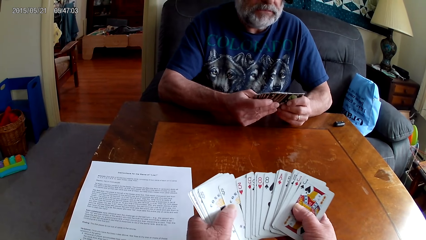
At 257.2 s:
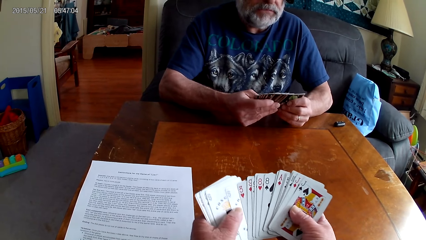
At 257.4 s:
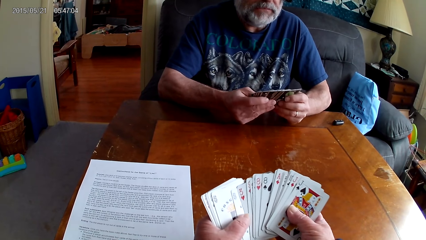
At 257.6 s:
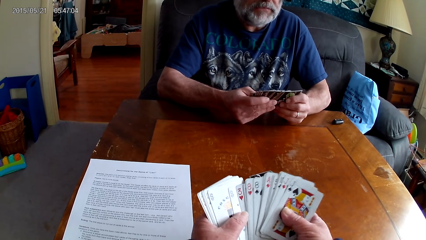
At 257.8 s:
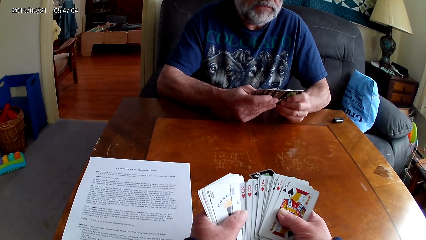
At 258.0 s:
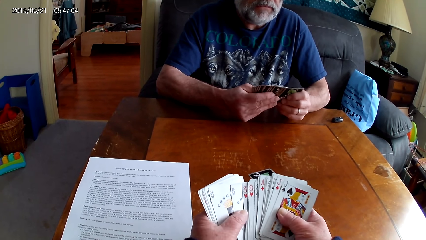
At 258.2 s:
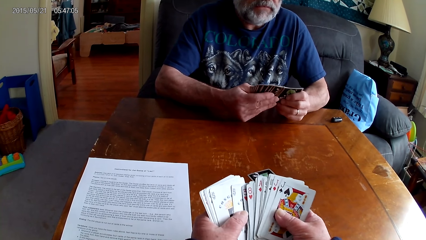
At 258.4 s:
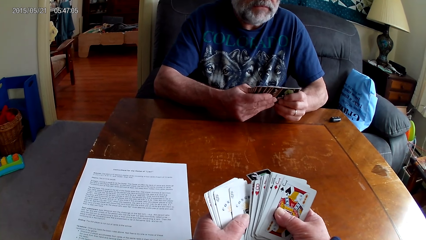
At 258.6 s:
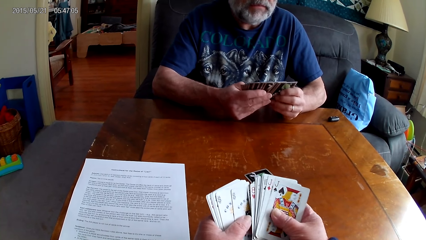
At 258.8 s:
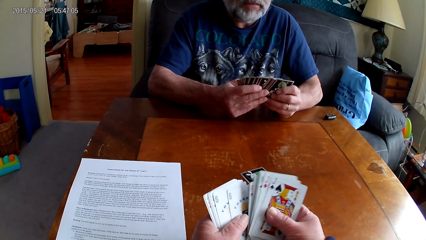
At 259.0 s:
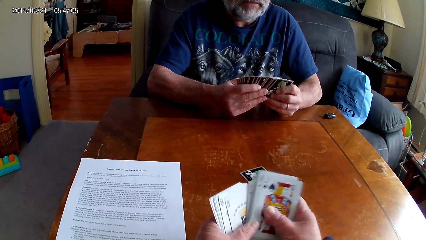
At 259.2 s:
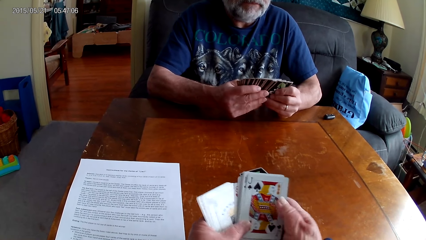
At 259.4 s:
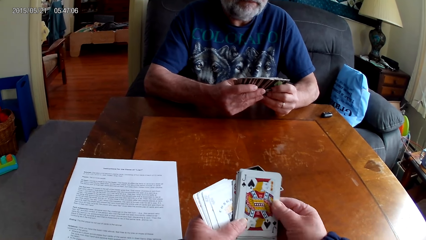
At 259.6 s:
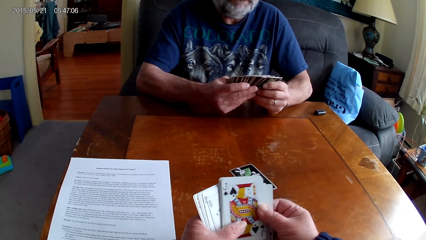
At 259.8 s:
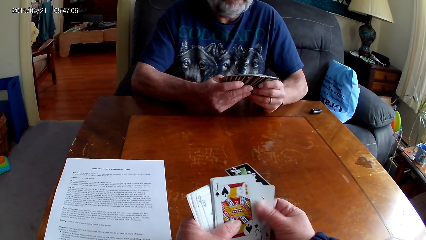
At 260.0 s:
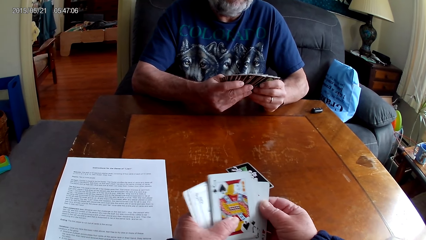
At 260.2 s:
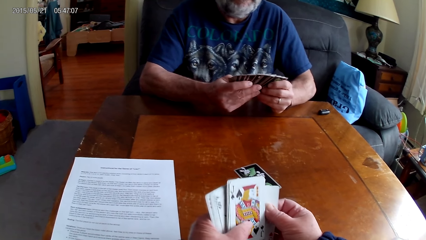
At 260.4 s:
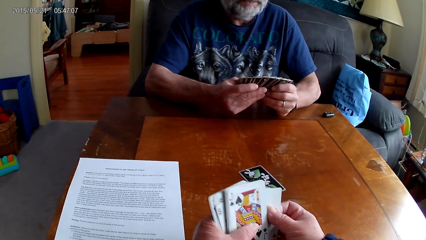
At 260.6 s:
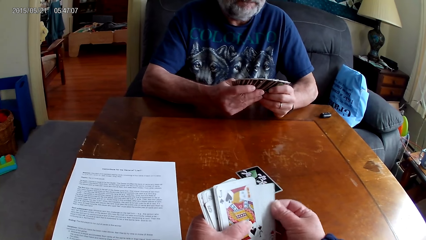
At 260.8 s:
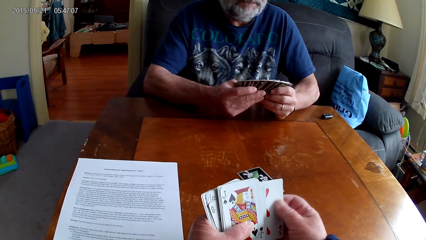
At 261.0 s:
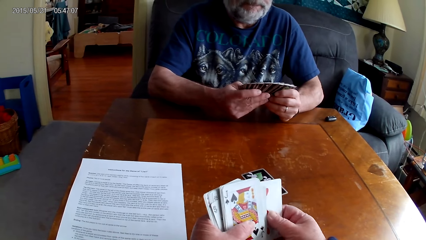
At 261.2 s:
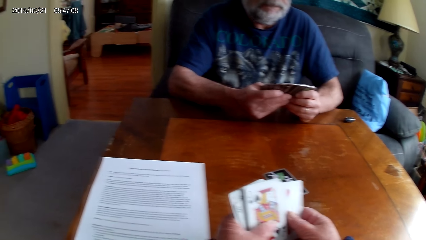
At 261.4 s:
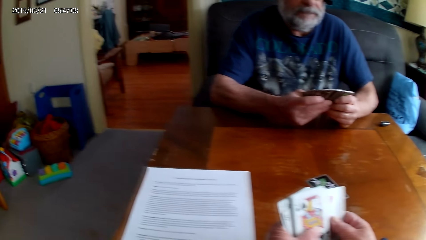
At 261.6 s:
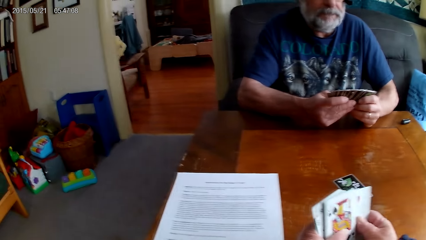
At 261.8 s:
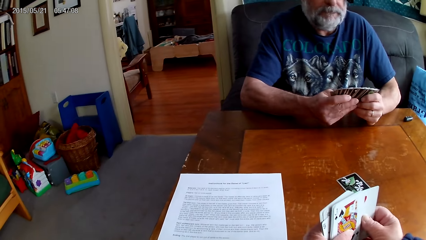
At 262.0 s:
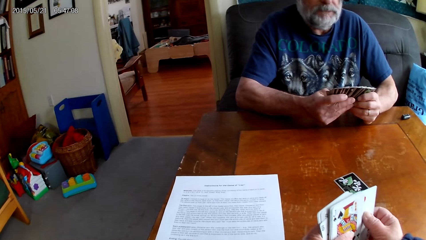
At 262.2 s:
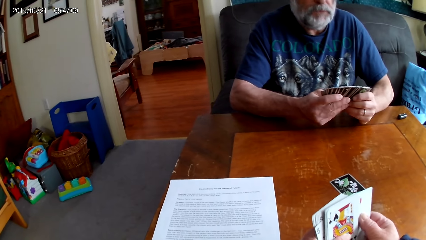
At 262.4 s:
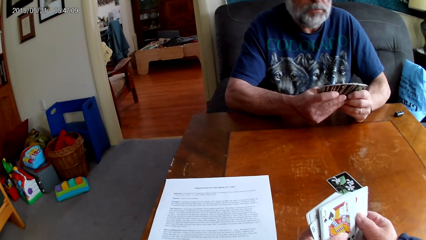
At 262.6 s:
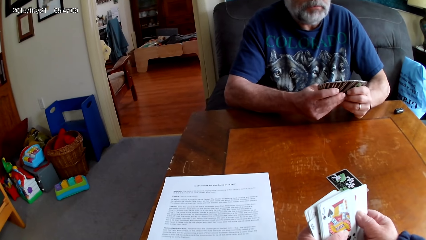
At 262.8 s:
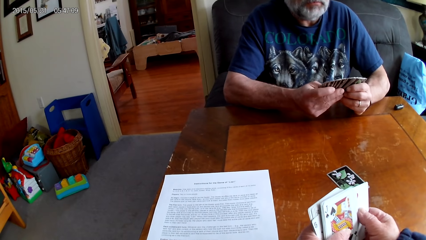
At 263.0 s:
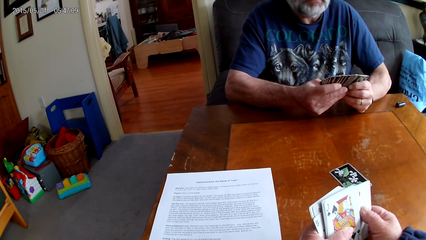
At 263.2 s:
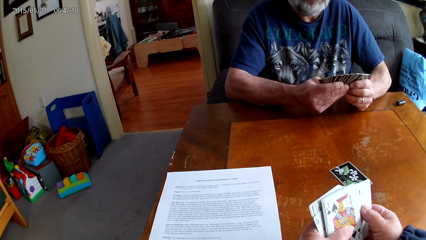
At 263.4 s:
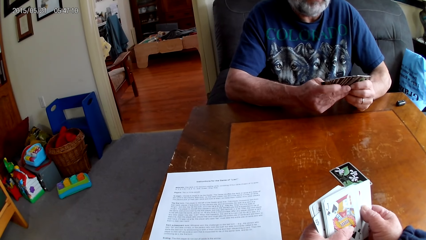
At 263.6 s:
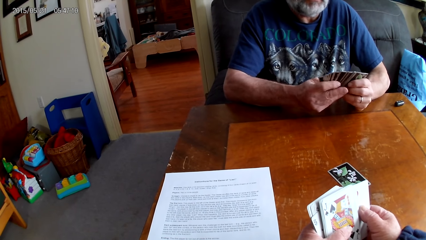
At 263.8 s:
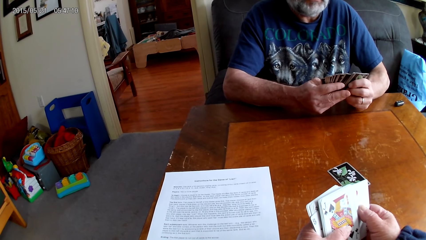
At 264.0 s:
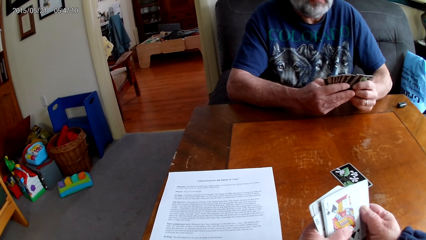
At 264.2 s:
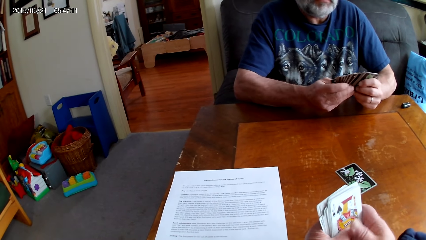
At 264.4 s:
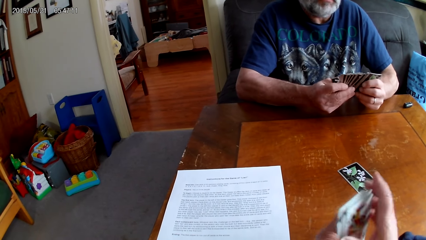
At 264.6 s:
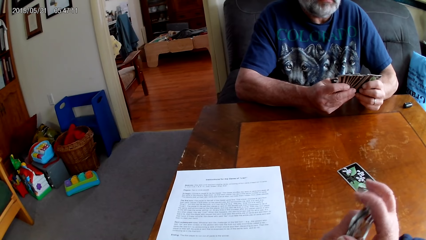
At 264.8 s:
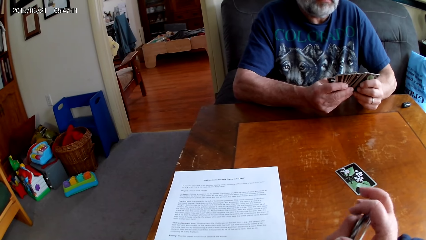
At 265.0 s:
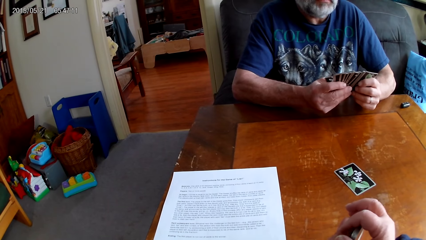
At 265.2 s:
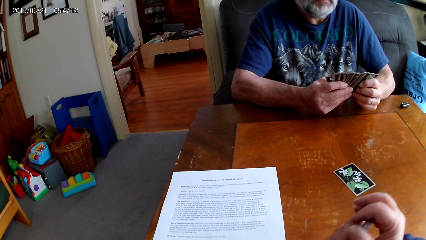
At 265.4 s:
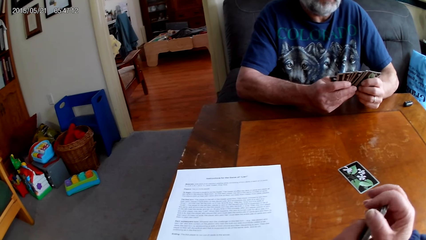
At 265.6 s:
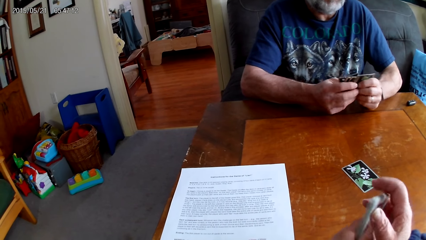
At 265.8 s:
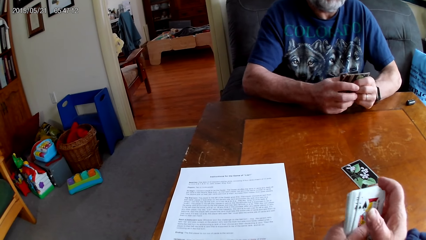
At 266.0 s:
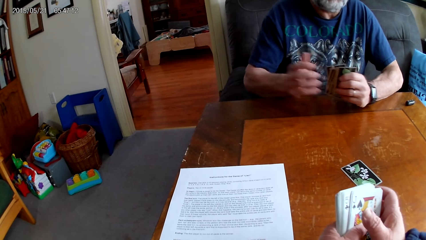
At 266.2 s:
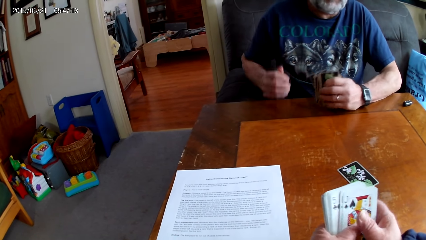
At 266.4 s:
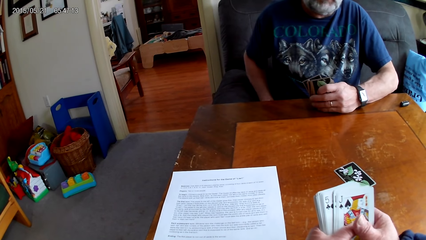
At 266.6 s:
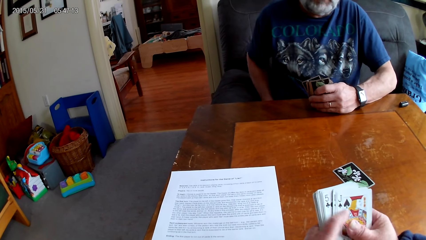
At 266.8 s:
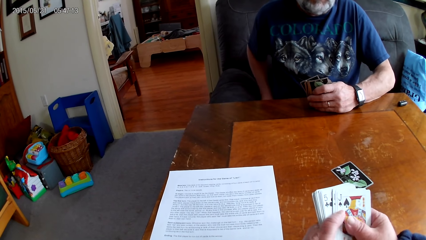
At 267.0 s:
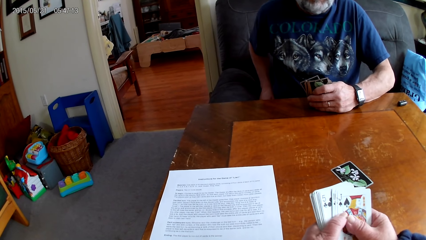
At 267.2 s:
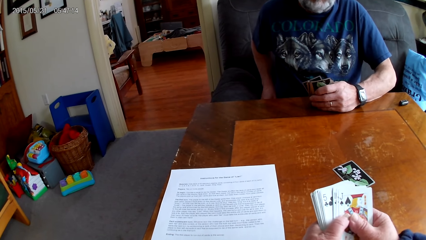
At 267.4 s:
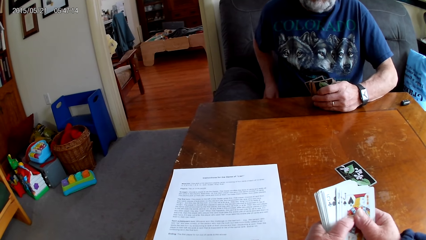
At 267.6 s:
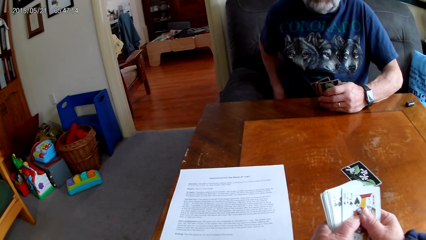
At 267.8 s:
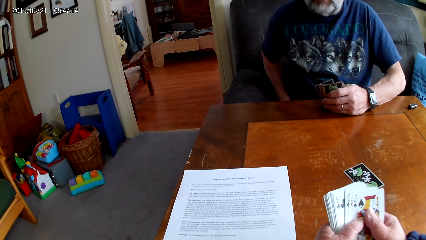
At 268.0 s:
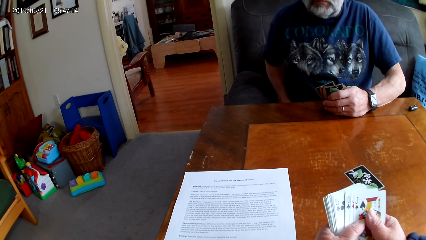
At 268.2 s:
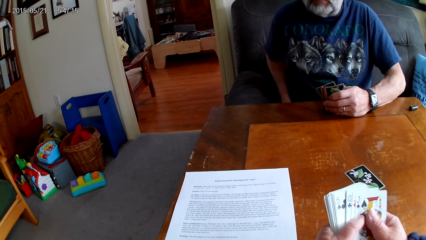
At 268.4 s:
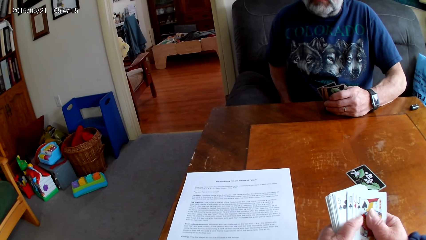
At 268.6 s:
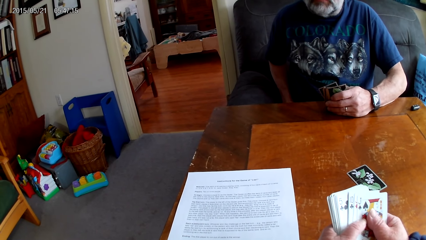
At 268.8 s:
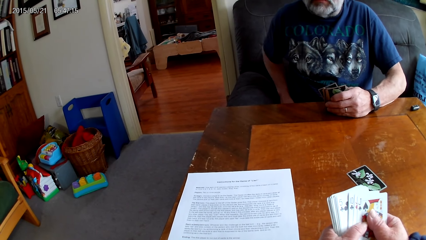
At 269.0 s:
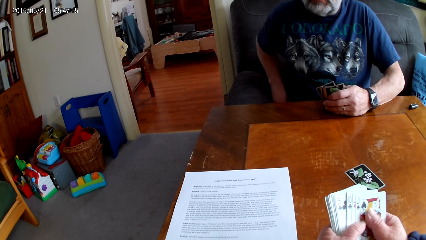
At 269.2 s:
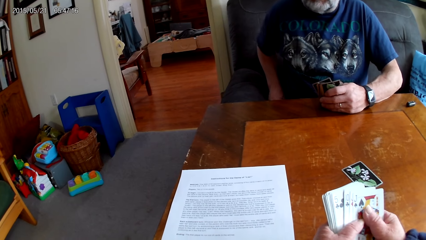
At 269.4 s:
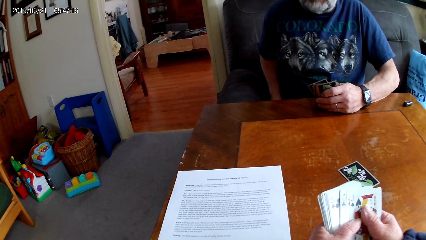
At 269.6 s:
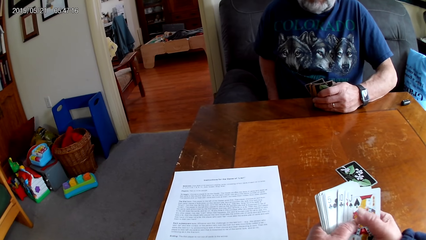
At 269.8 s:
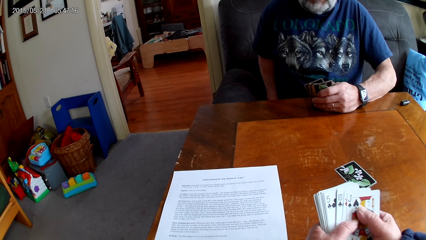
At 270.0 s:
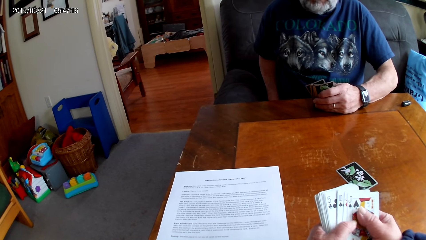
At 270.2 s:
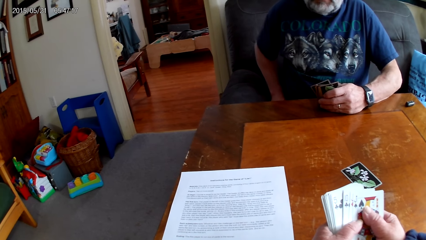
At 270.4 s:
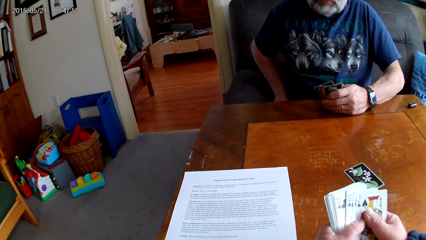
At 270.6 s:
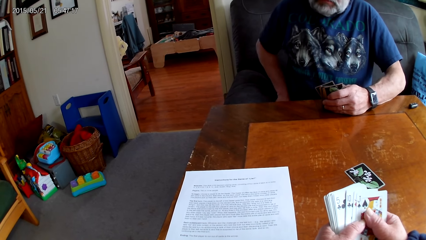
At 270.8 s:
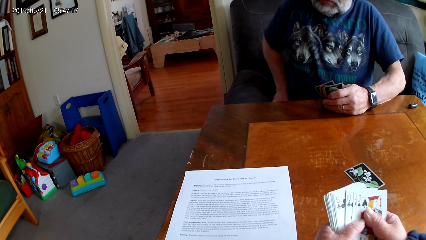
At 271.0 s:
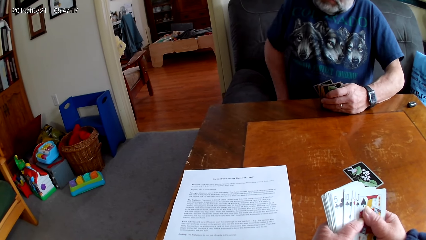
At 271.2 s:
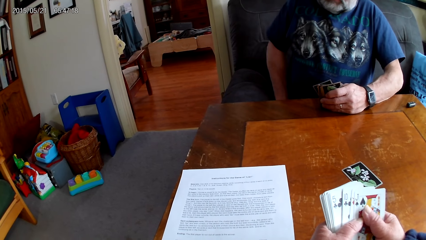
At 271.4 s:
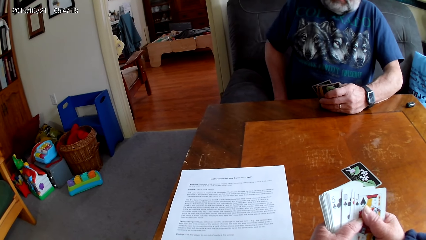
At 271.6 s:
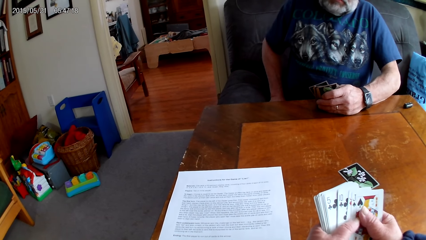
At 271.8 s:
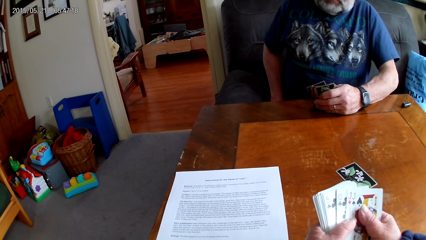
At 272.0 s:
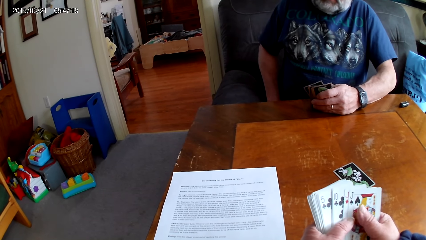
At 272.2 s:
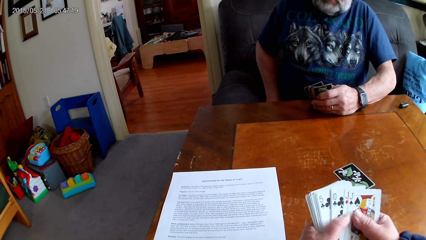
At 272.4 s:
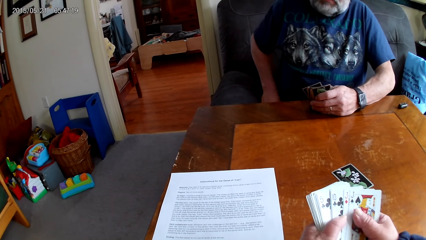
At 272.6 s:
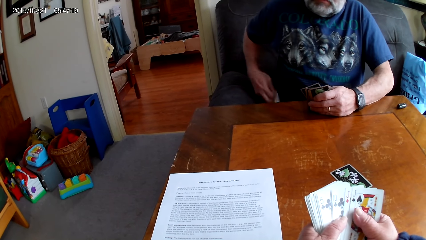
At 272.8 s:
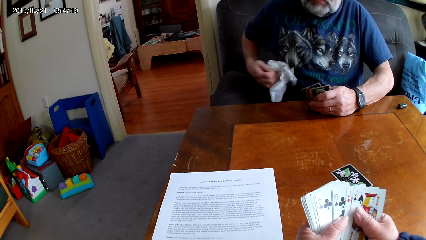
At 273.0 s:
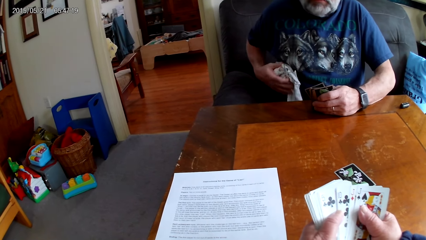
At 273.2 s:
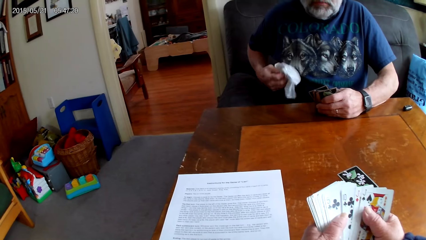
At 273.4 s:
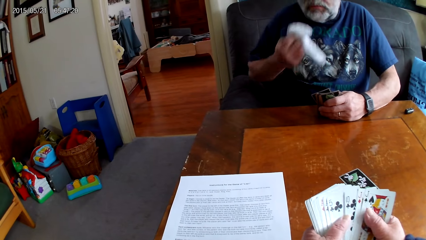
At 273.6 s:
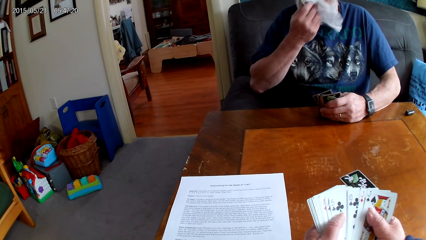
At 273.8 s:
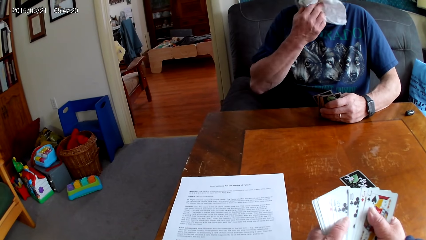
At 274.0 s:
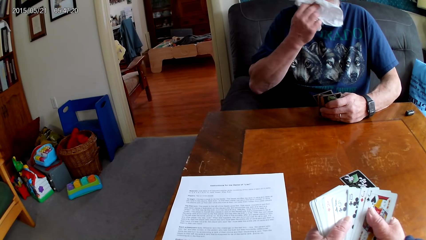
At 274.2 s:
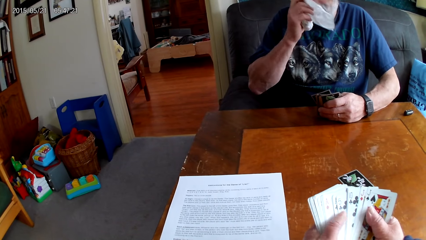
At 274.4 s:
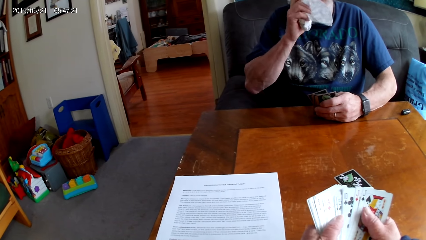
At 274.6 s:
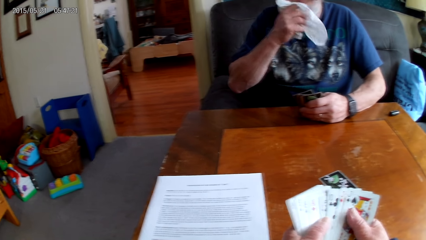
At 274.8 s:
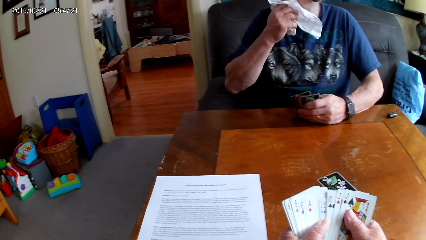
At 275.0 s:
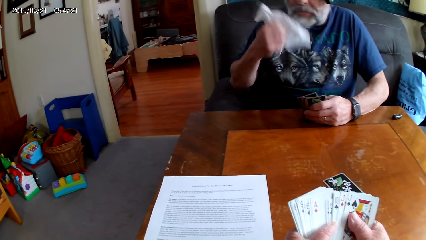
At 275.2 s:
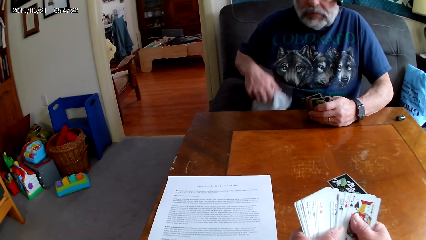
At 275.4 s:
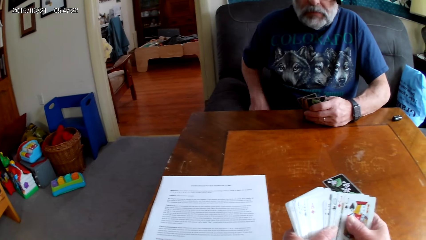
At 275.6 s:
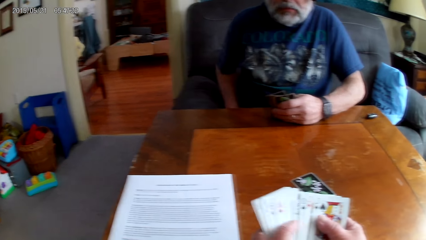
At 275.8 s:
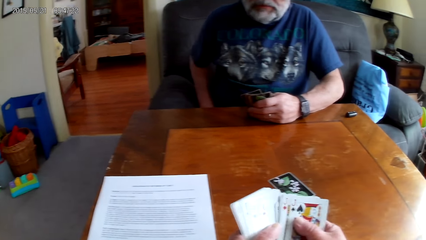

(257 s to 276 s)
A man arranges cards. The camera wearer puts the cards together. They hold the cards. The man holds a handkerchief and wipes his nose. The camera wearer arranges the cards. The man puts the handkerchief away.
